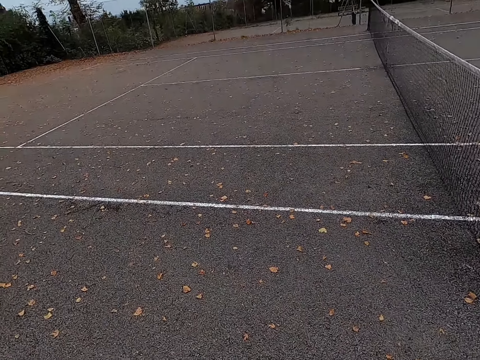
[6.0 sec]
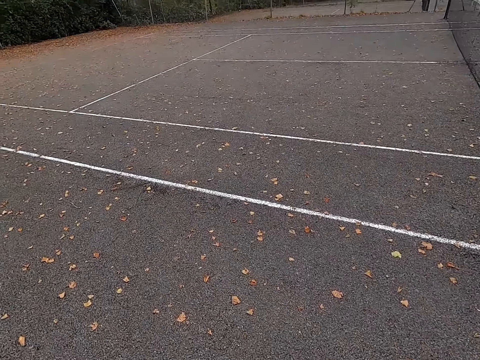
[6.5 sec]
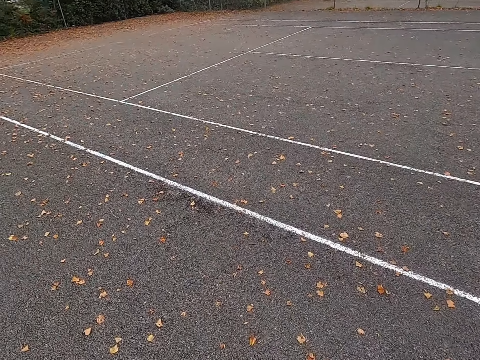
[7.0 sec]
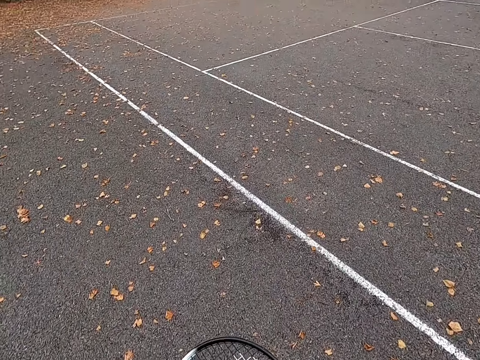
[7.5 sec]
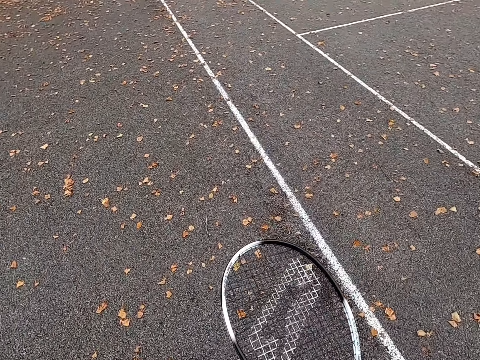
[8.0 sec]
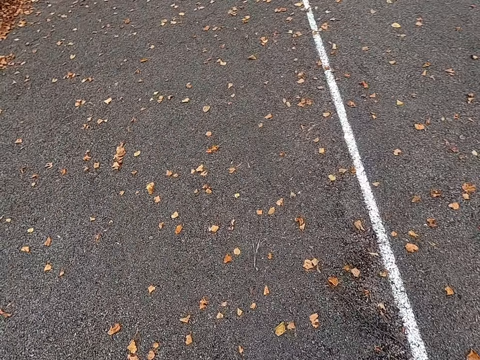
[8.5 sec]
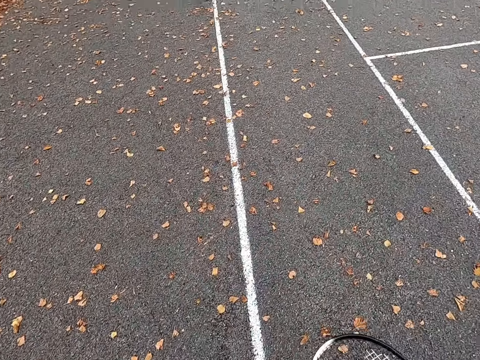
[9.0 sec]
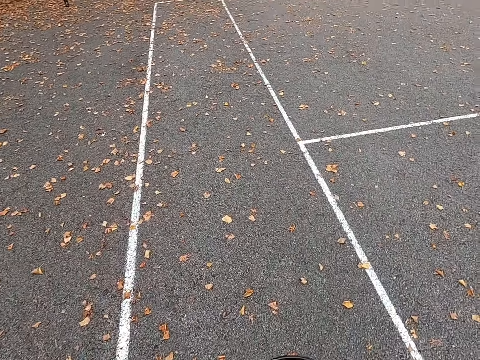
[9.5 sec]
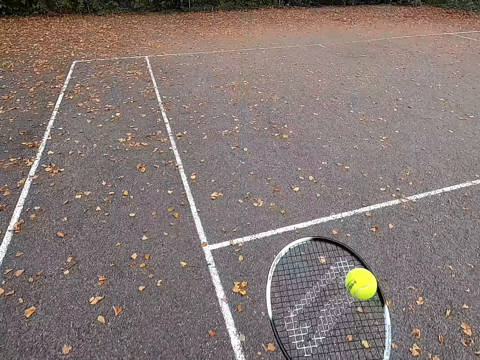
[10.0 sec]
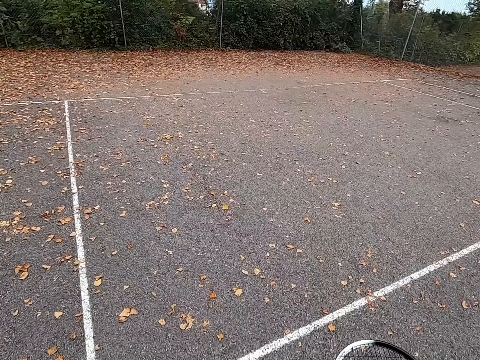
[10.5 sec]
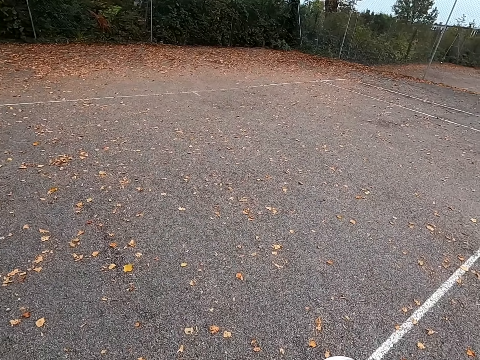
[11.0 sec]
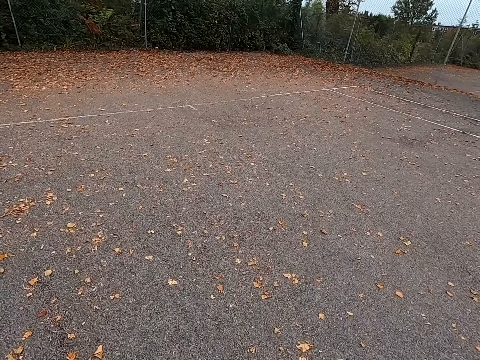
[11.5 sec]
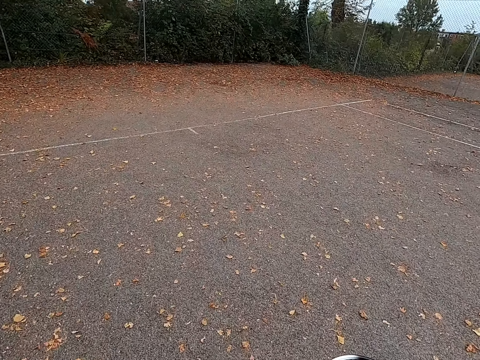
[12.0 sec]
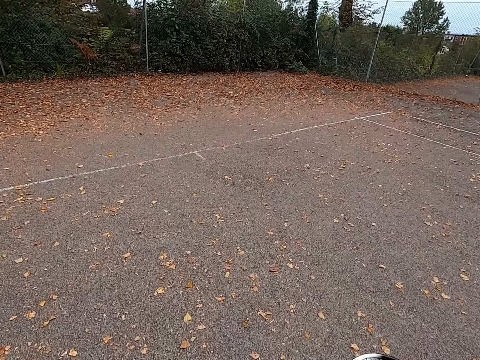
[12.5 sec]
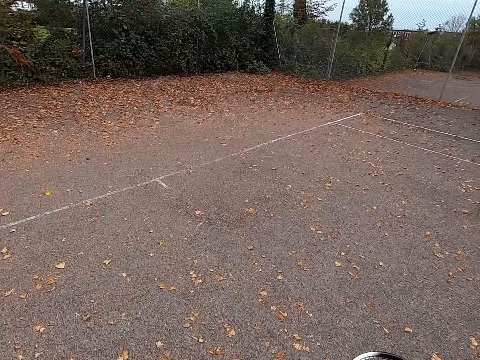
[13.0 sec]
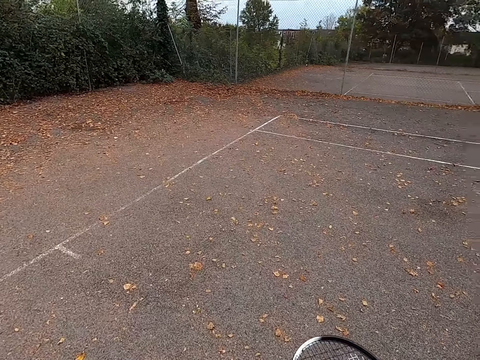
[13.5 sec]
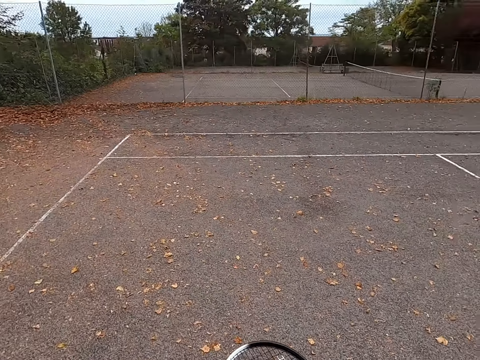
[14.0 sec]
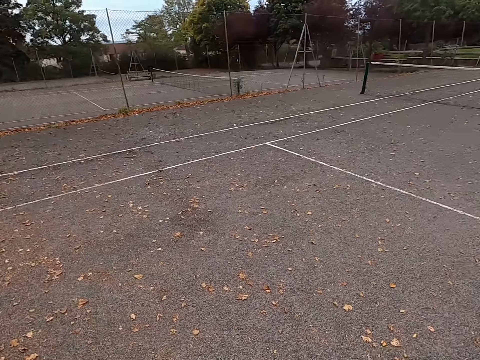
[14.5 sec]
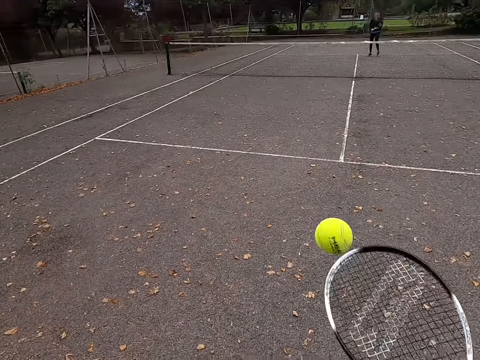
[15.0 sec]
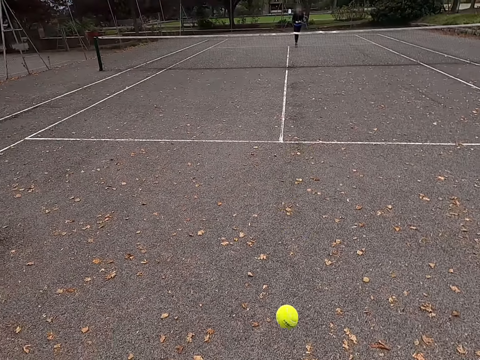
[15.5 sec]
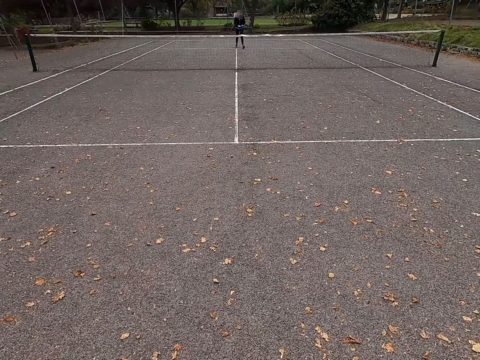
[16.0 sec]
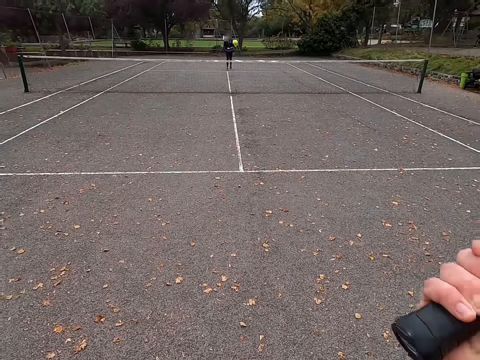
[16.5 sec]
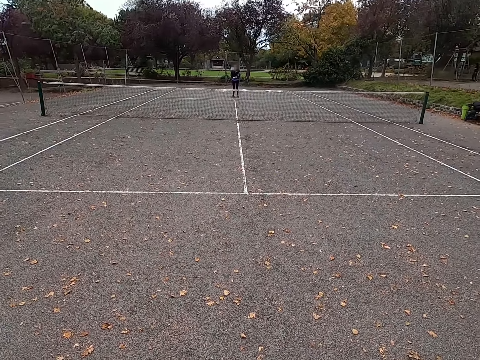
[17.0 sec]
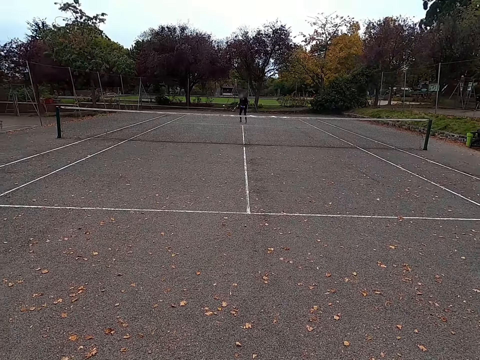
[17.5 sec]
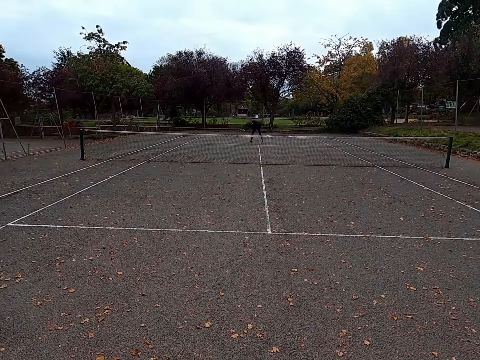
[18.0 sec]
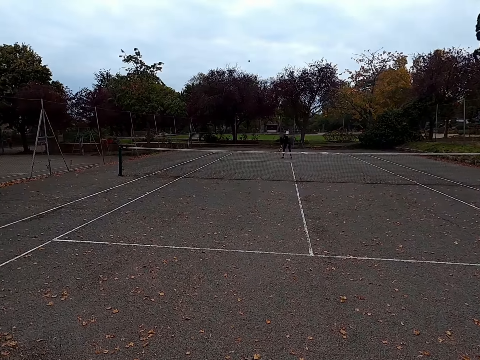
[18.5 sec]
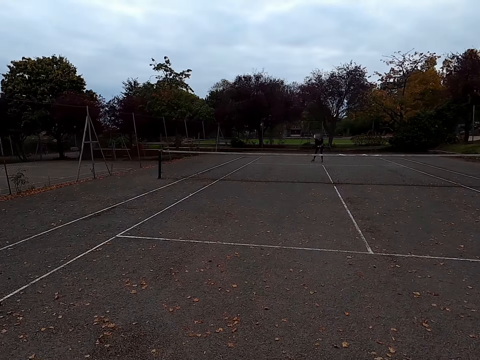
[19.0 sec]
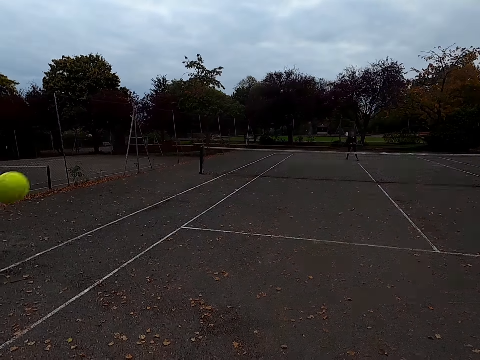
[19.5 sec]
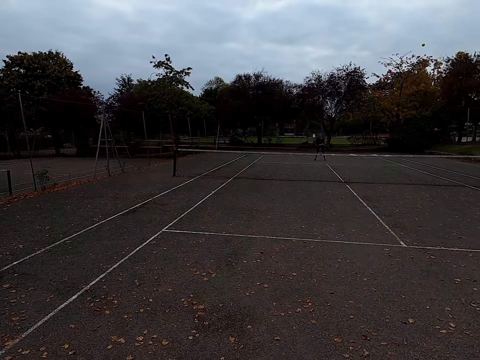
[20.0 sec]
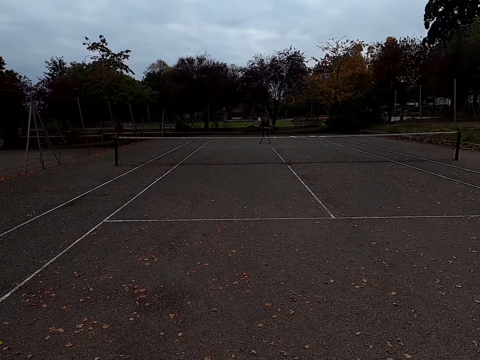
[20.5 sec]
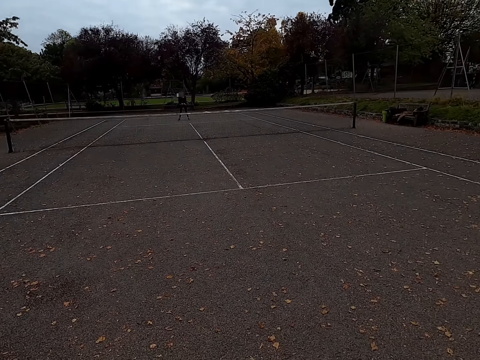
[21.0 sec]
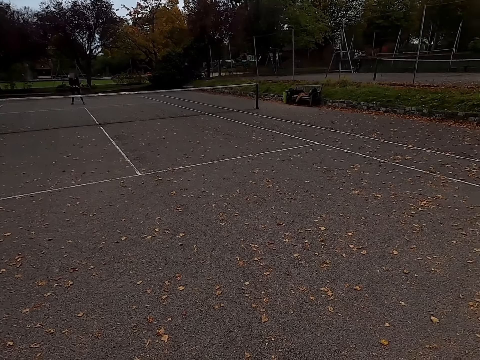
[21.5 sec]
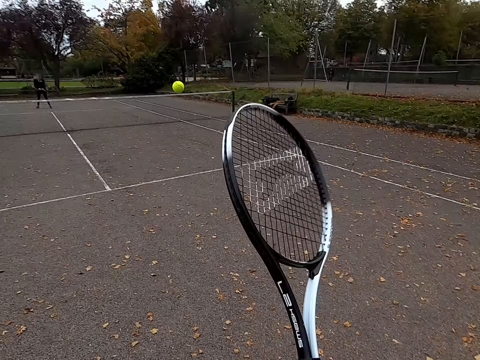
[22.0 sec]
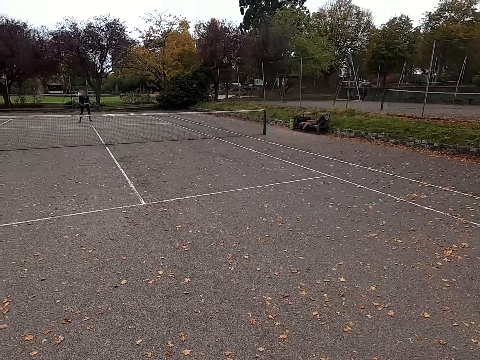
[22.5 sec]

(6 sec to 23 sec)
The camera wearer walks around the pitch. They throw a ball up. They kick the tennis ball. They play lawn tennis with a woman. The woman kicks the tennis ball. The camera wearer kicks the tennis ball.

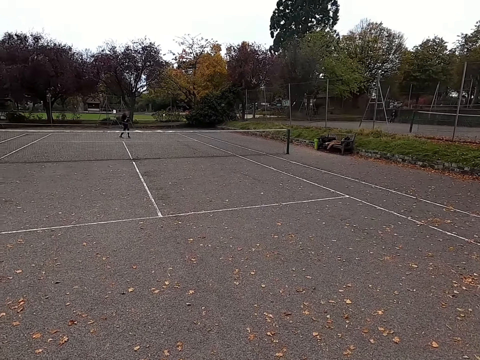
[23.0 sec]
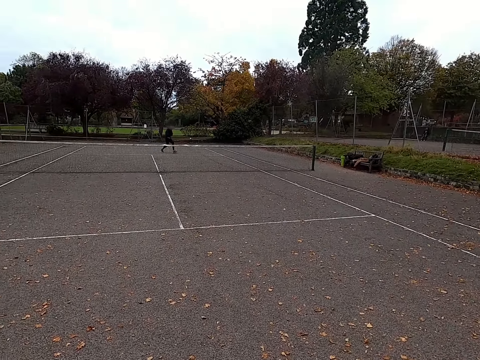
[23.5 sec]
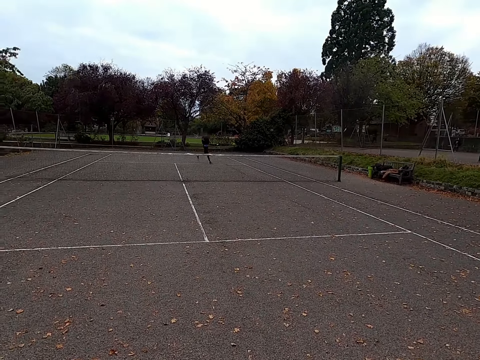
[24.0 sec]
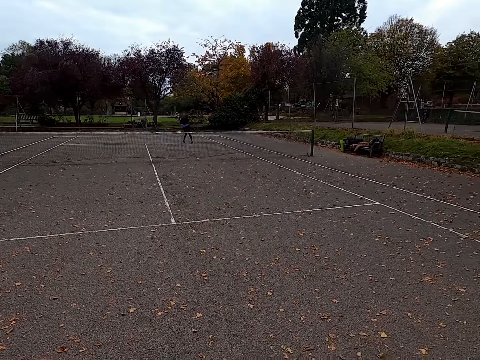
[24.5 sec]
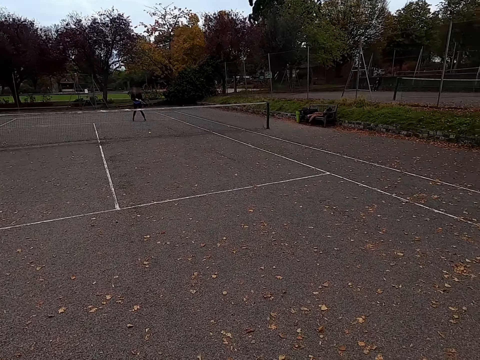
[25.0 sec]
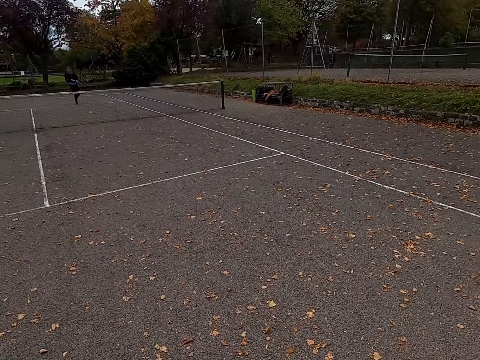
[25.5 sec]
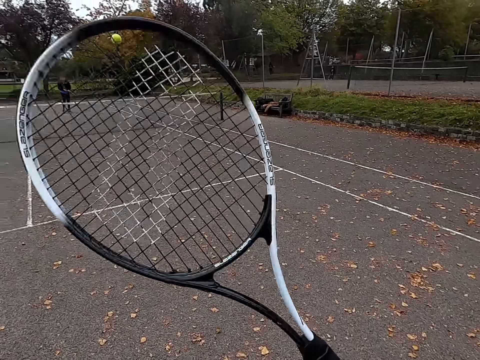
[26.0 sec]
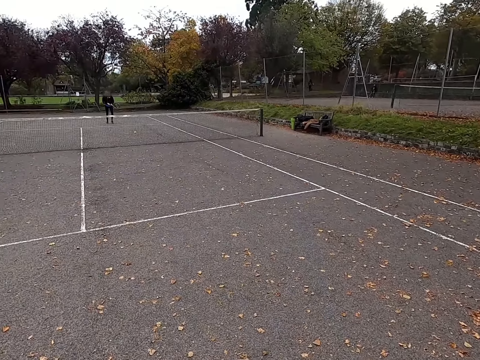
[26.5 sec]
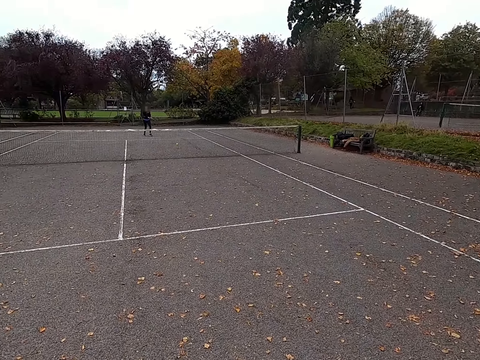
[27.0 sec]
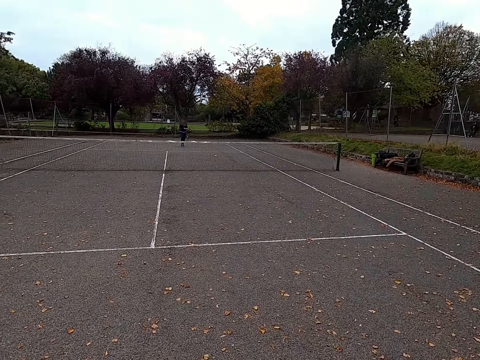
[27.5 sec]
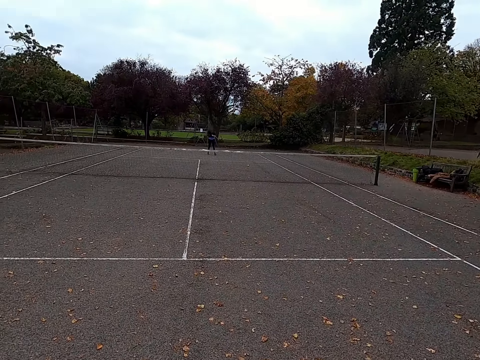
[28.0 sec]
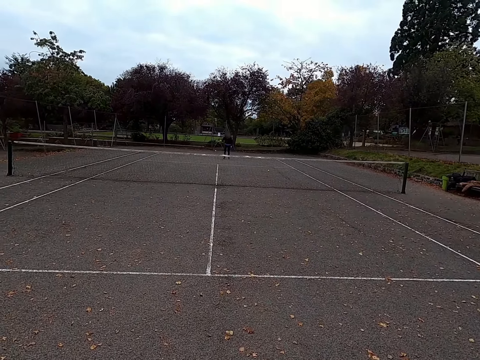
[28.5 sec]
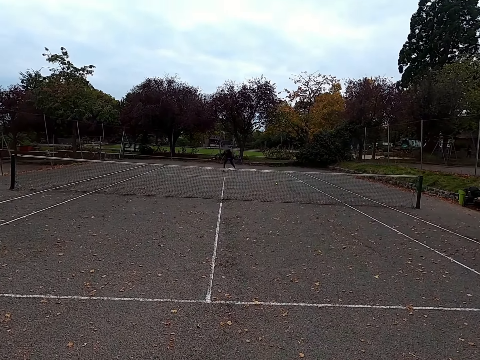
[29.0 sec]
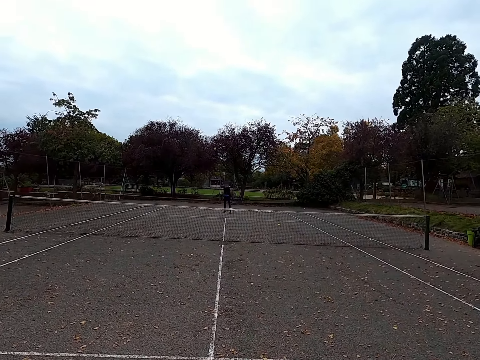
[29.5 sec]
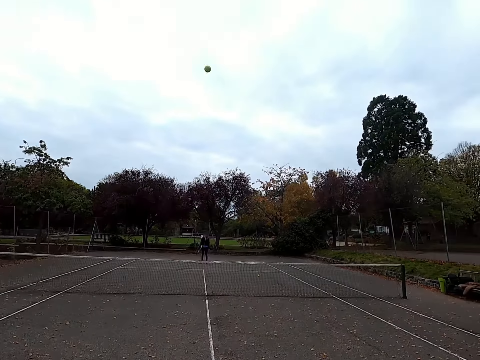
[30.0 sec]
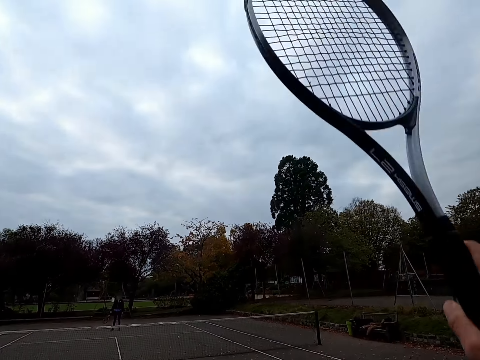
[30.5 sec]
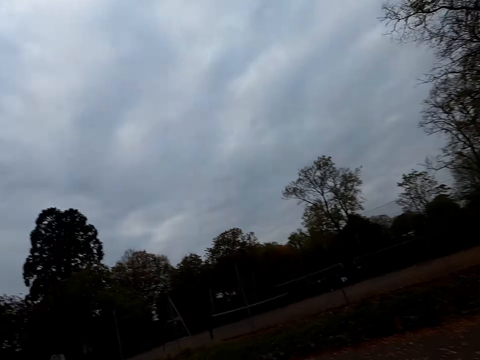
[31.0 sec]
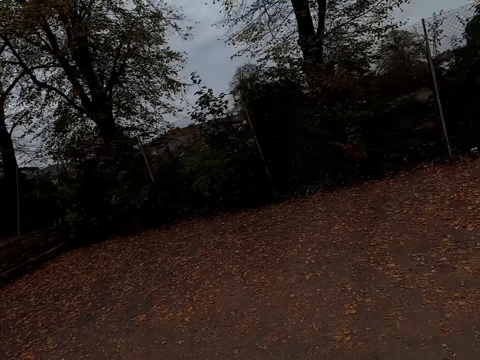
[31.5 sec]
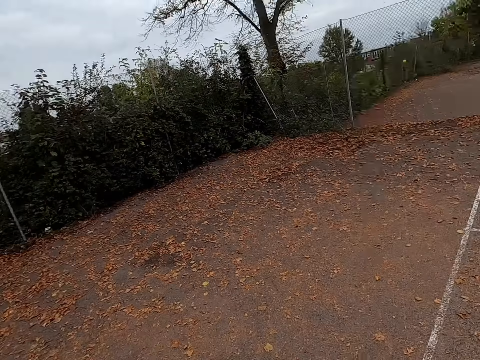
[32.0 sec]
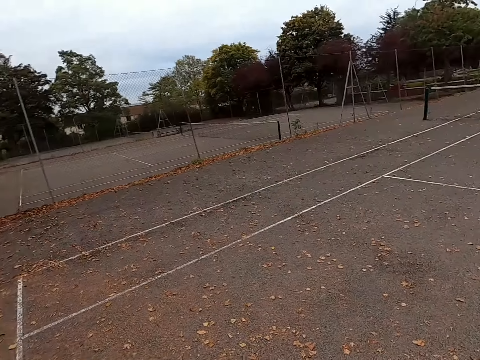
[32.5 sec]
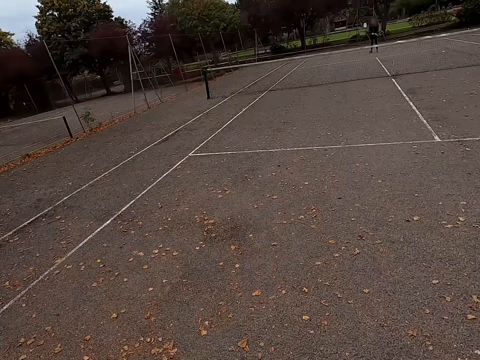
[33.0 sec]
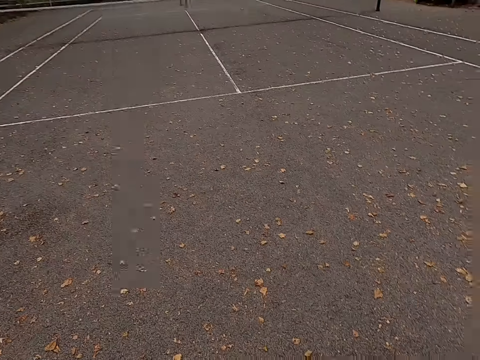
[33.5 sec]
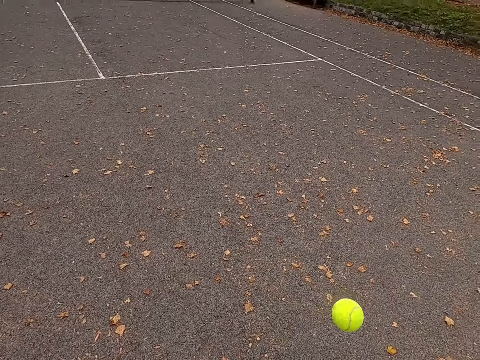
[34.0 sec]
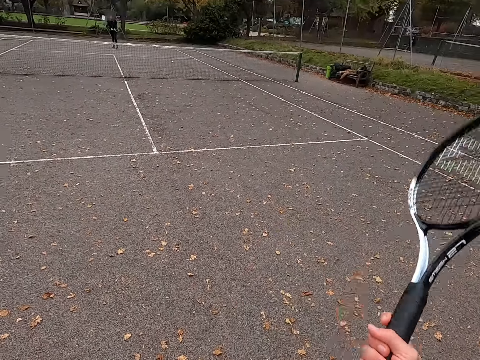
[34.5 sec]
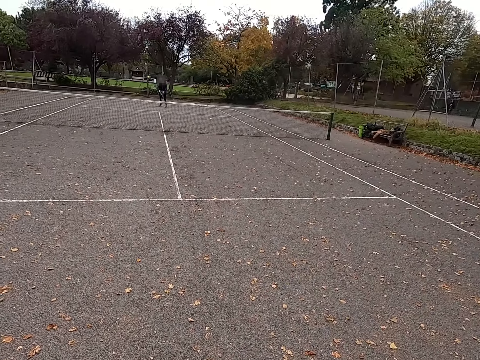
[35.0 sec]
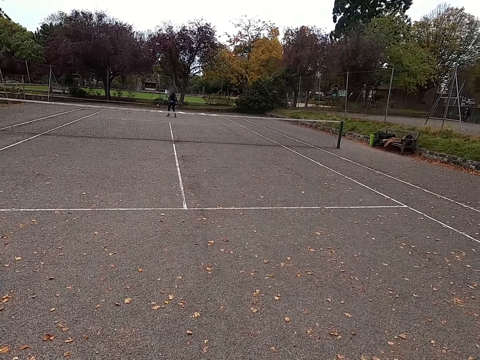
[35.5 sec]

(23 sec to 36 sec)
A man kicks the tennis ball. The camera wearer kicks the tennis ball. The man kicks the tennis ball. The camera wearer kicks the tennis ball. They walk around the tennis court. They kick the tennis ball.
